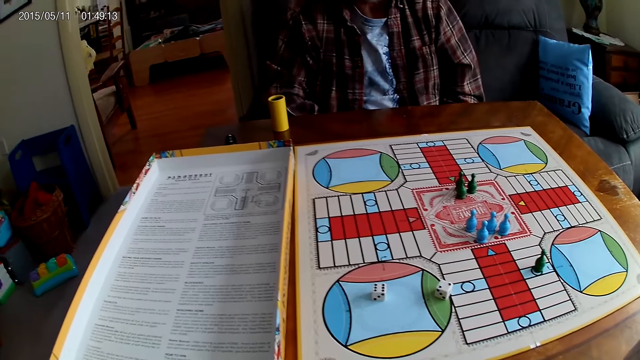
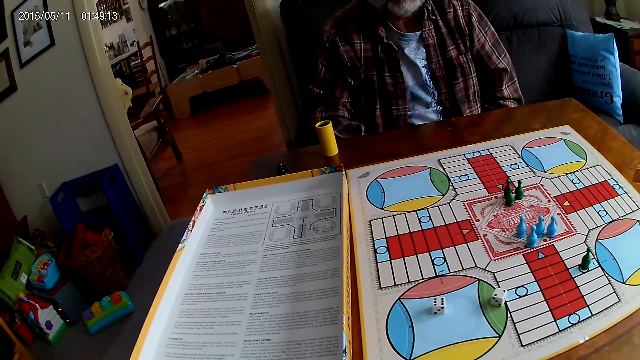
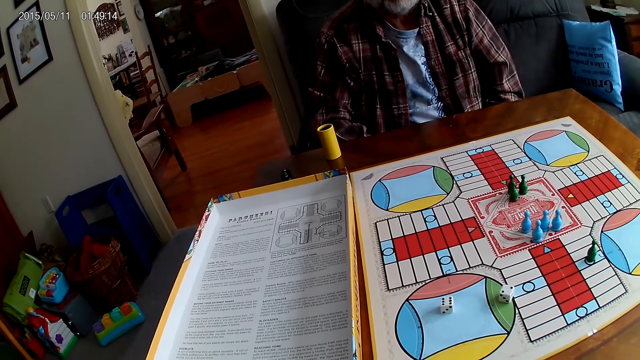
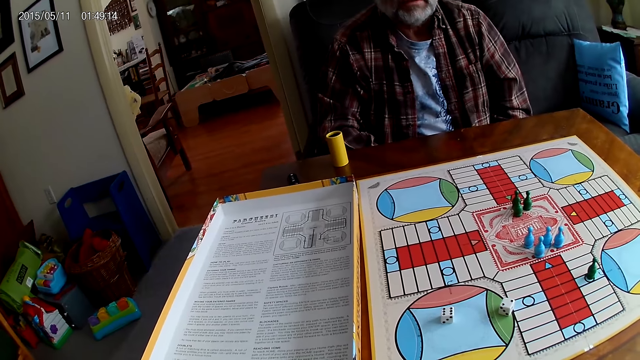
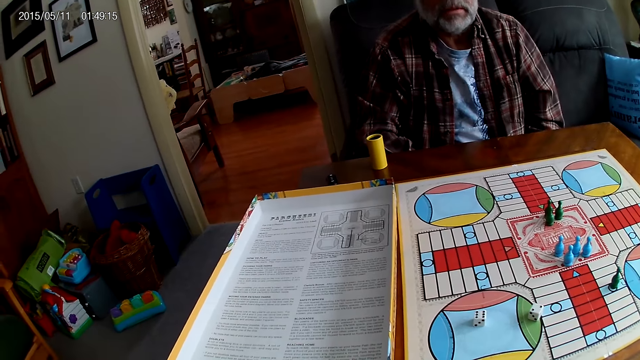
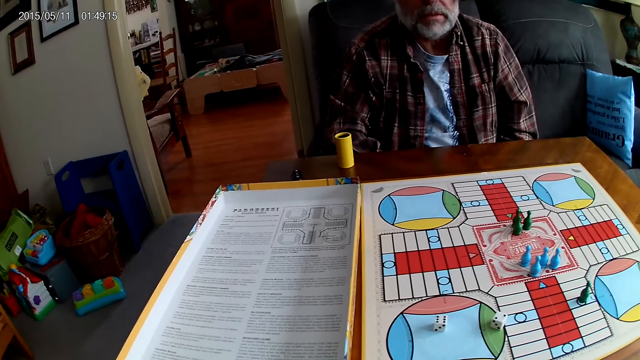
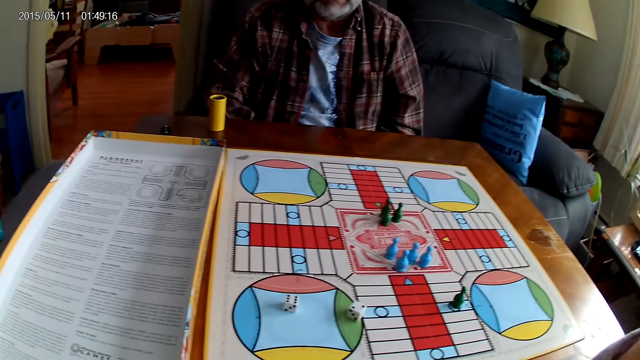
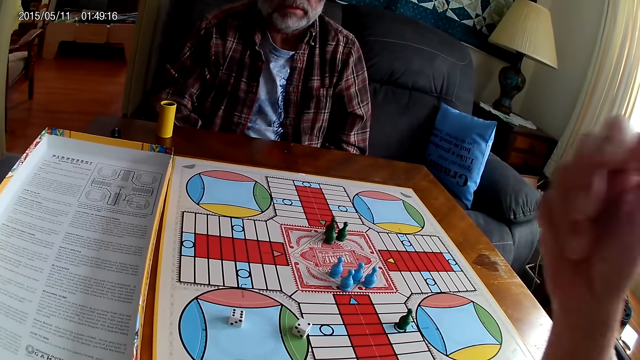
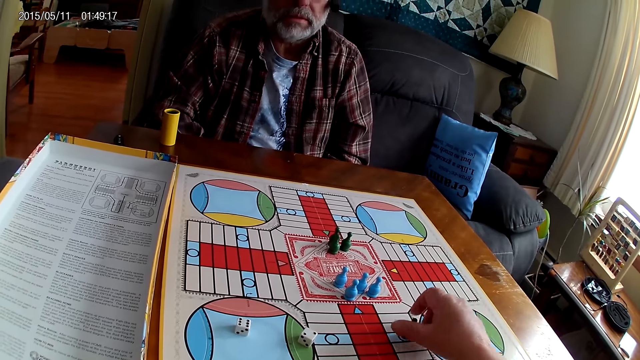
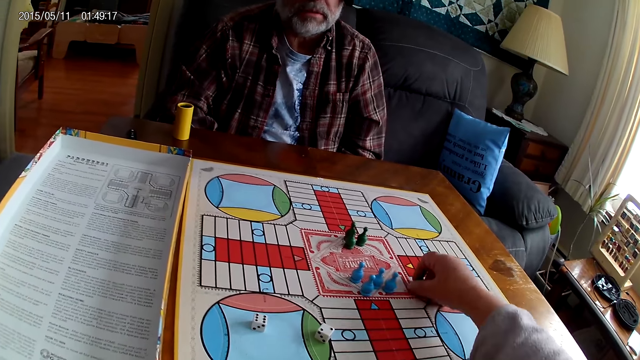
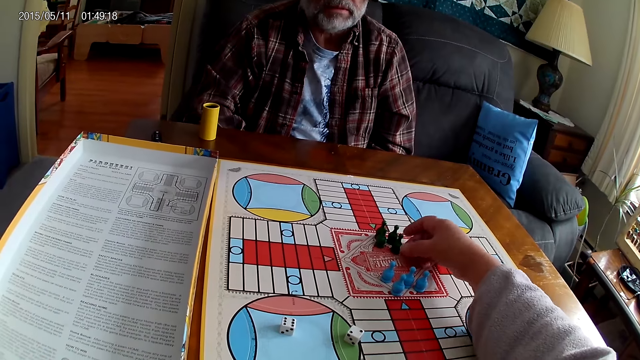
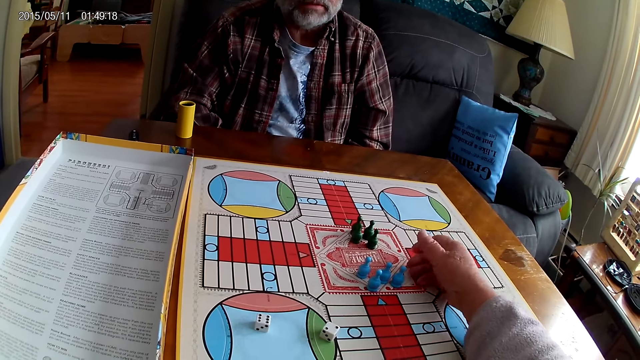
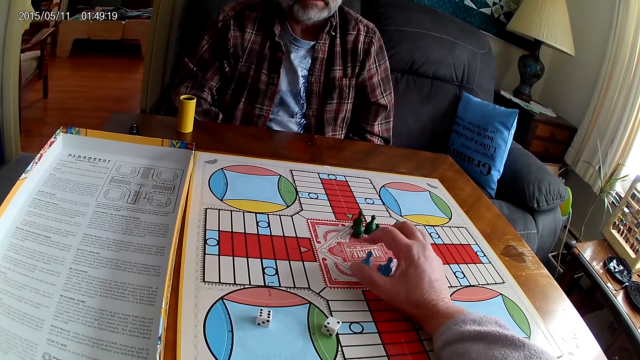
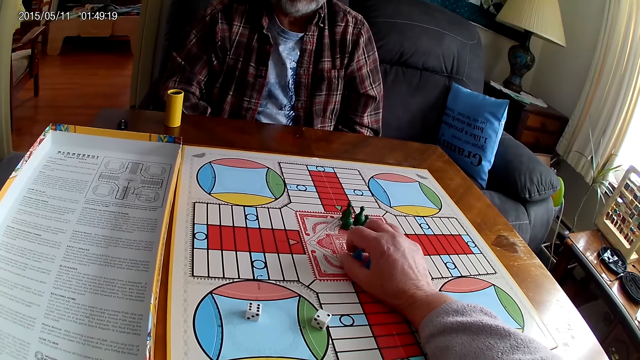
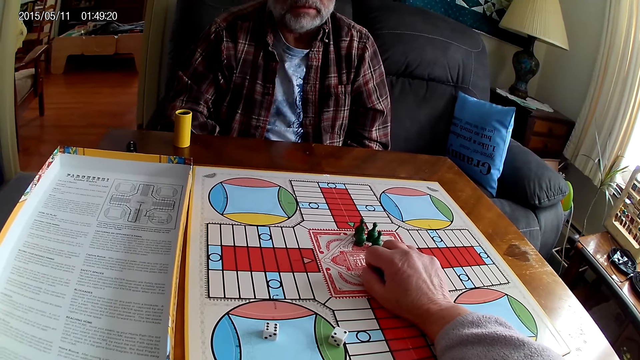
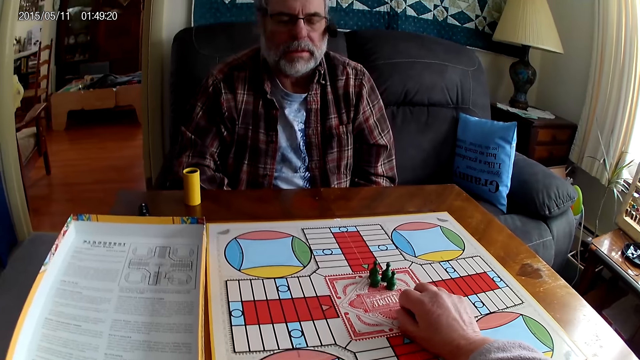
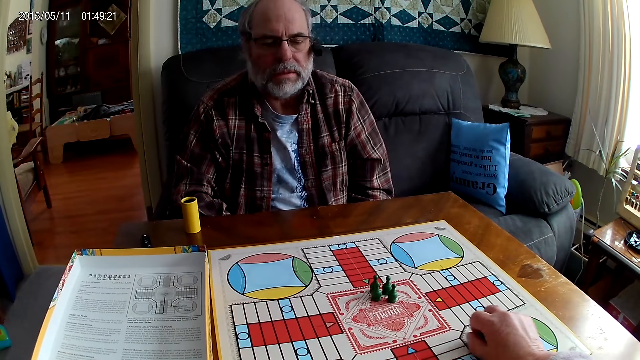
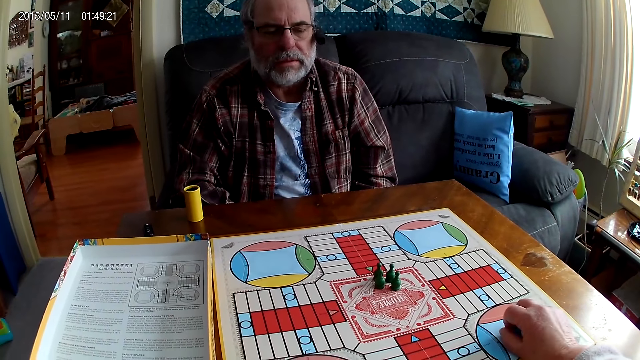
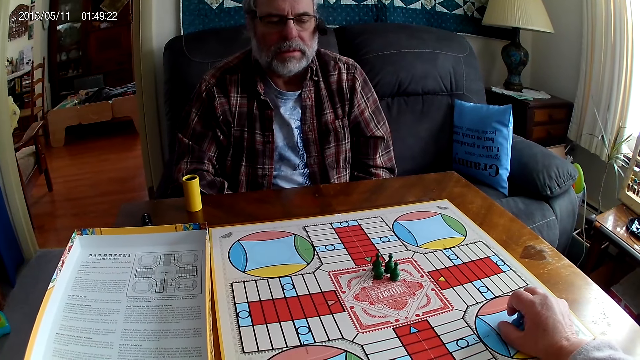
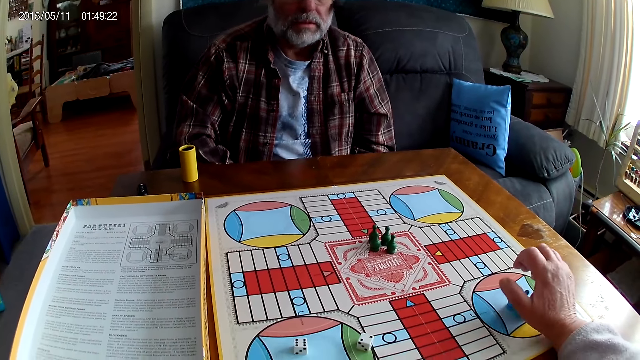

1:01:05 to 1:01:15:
The camera wearer moves chess on the board. They pick up a Ludo pawn and put the Ludo pawn on the board. They pick up Ludo pawns and move a group of chess on the board.

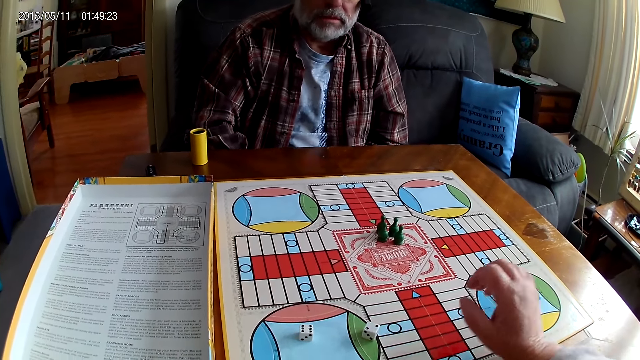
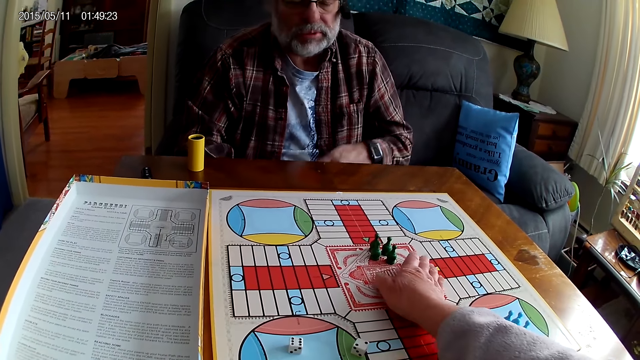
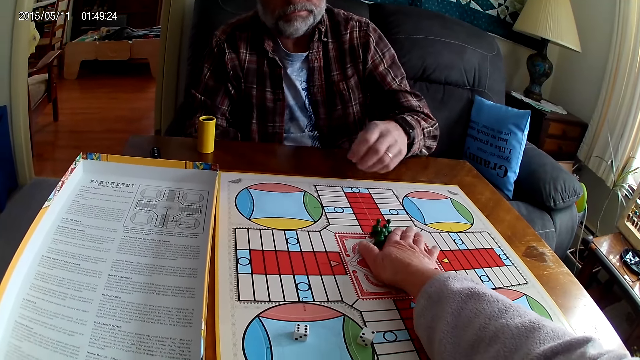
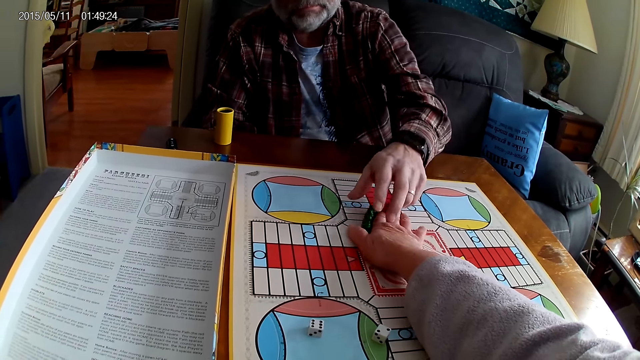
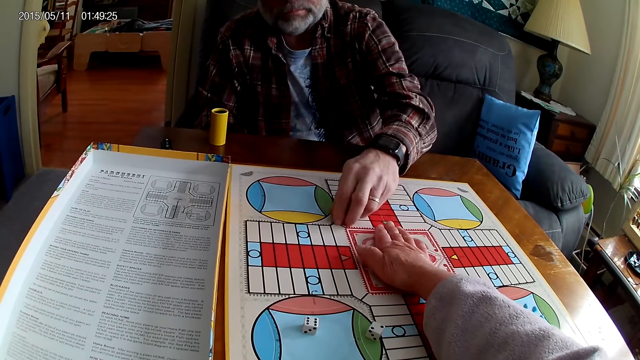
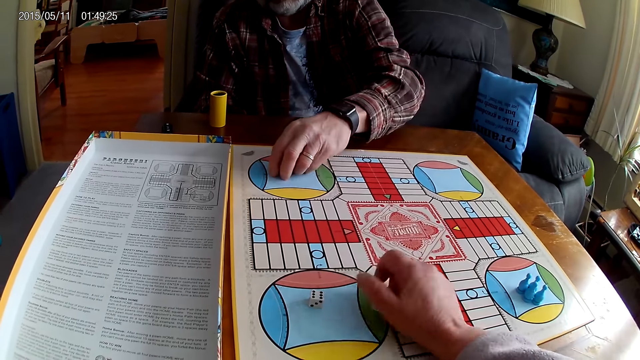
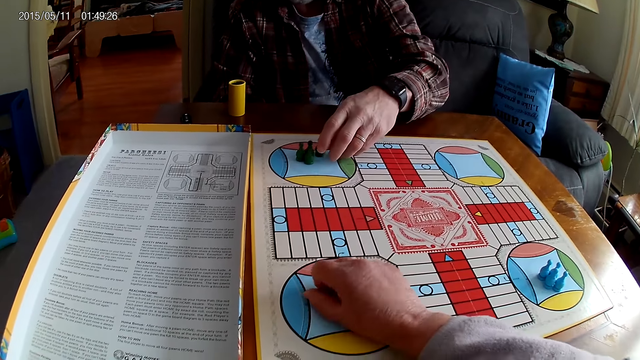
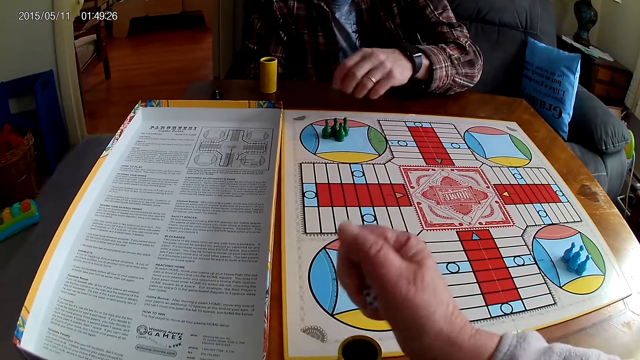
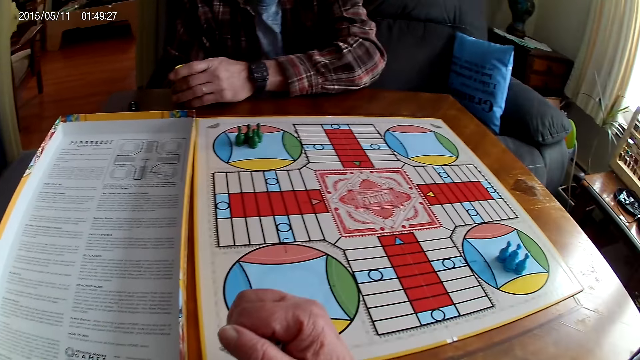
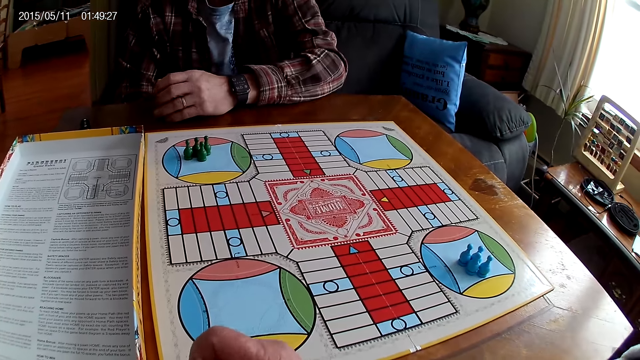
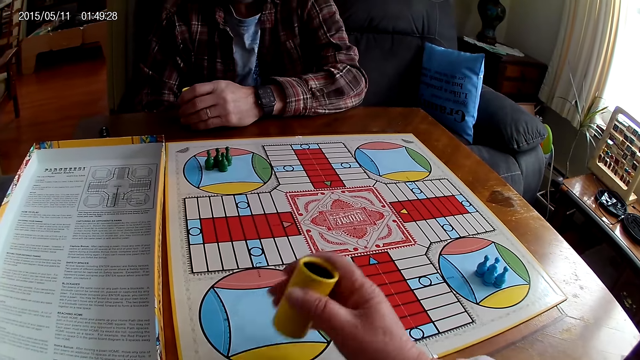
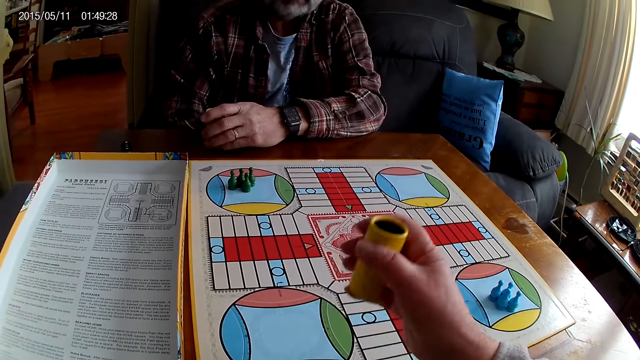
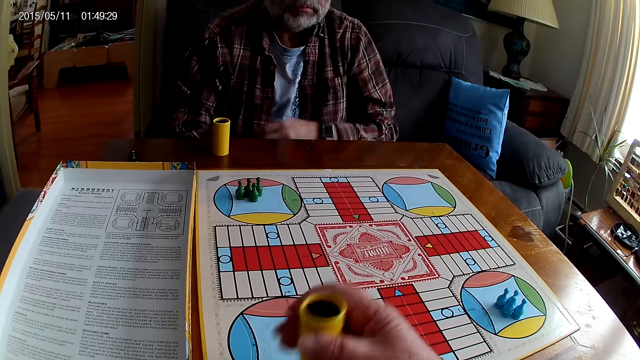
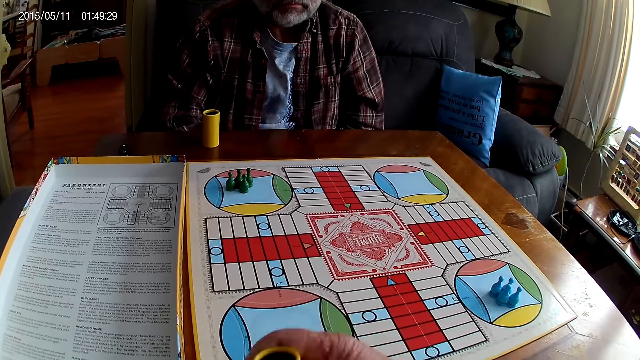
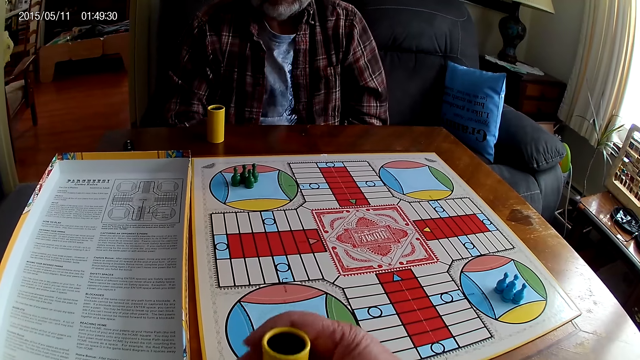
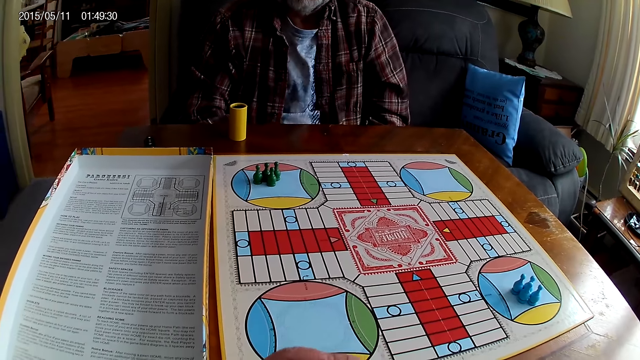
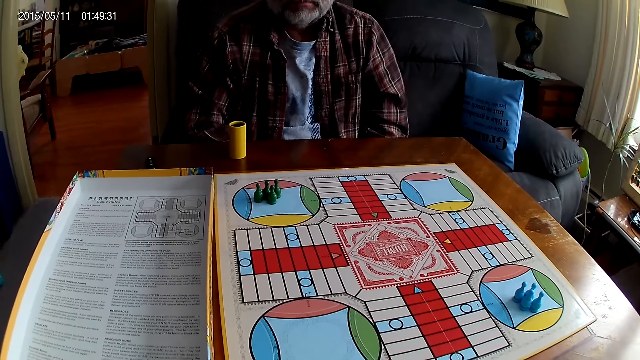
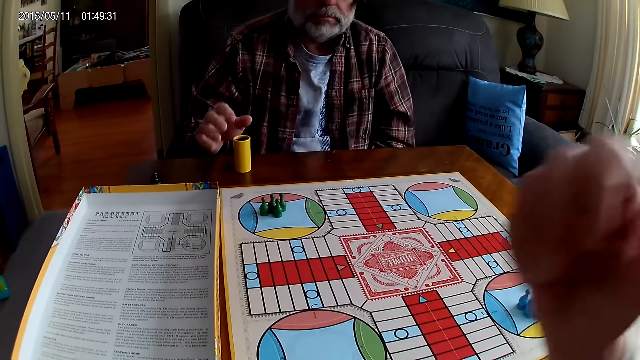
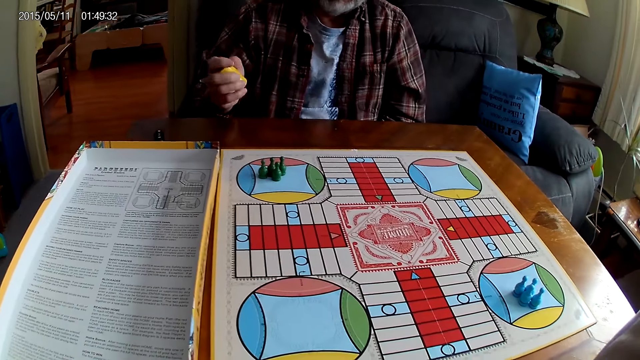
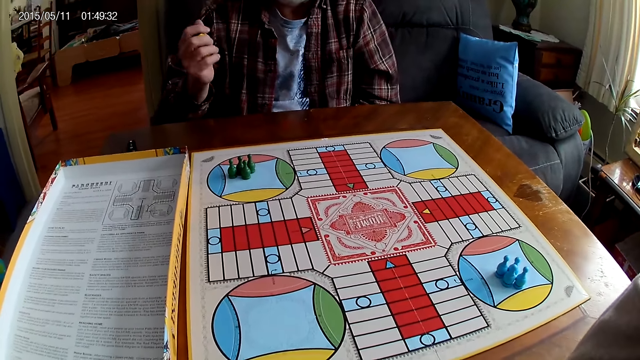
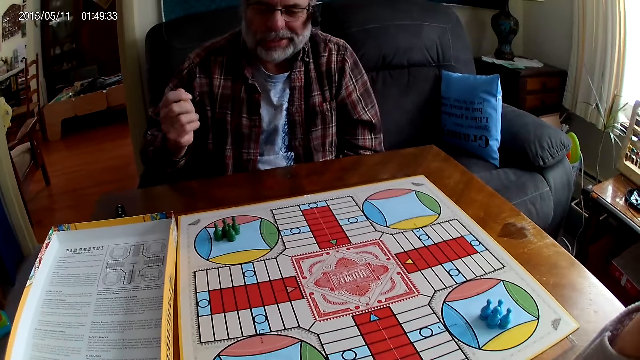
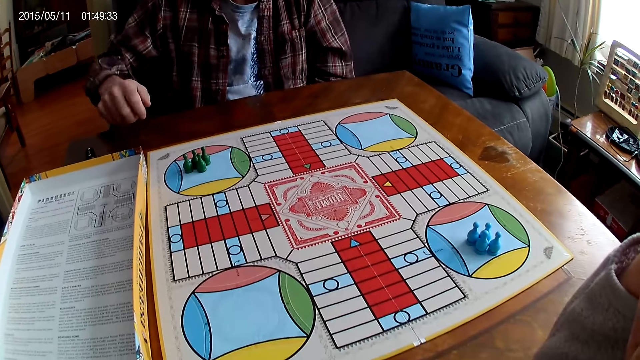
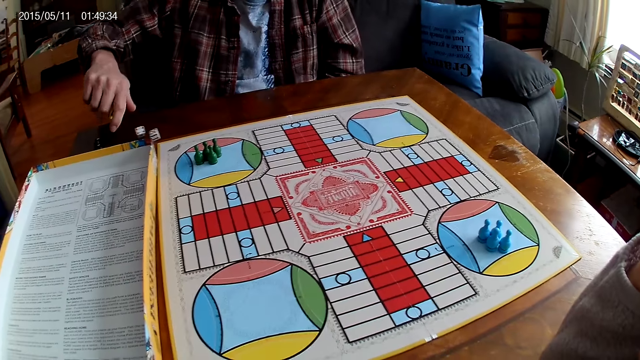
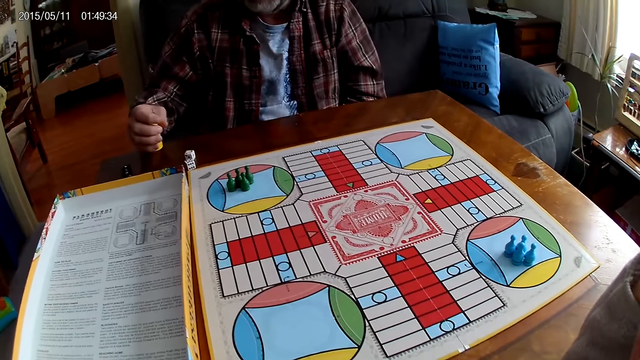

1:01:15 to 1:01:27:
The camera wearer stares at the board and moves a group of chess on the board to a man. The man stretches the hand, picks up the Ludo pawn, and moves the Ludo pawn on the side of the board. The camera wearer takes the dice from the Ludo board with the right hand. The man moves the dice shaker. The camera wearer puts the dice into the dice shaker and shakes the dice shaker. The man stares at the board. The camera wearer places the dice shaker on the board. The man picks up the dice shaker and shakes the dice shaker. The camera wearer stares at the board. The man plays Ludo and pours the dice on the table.
